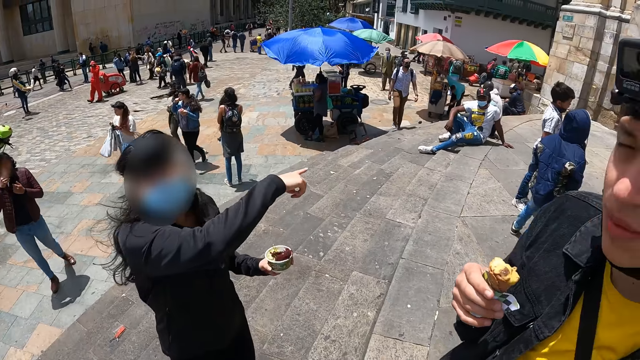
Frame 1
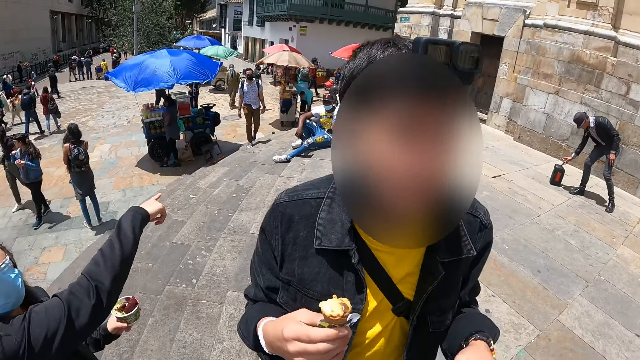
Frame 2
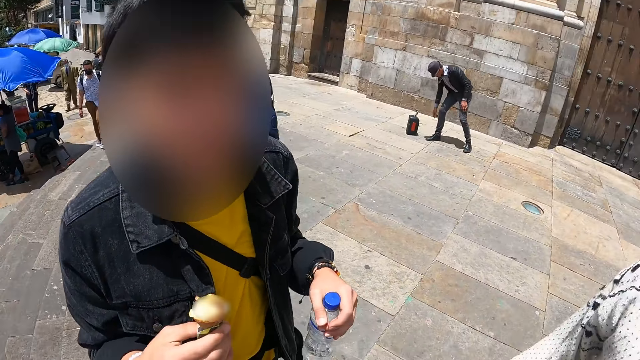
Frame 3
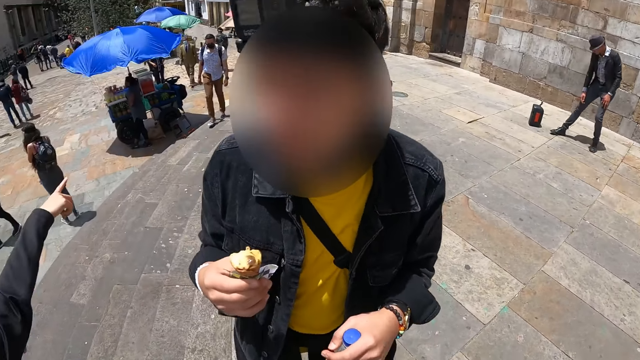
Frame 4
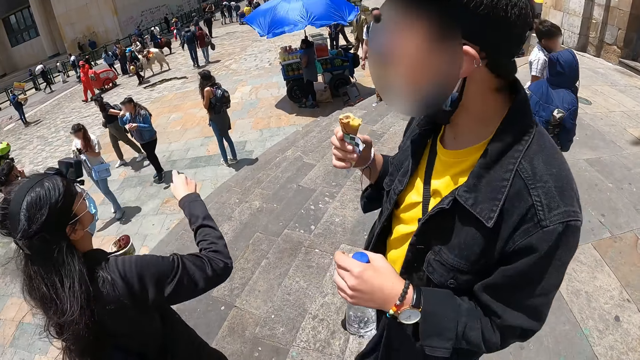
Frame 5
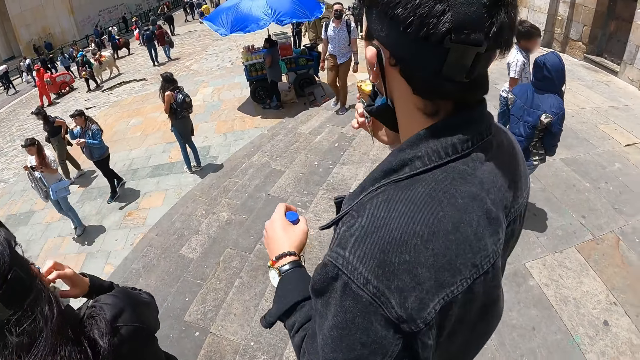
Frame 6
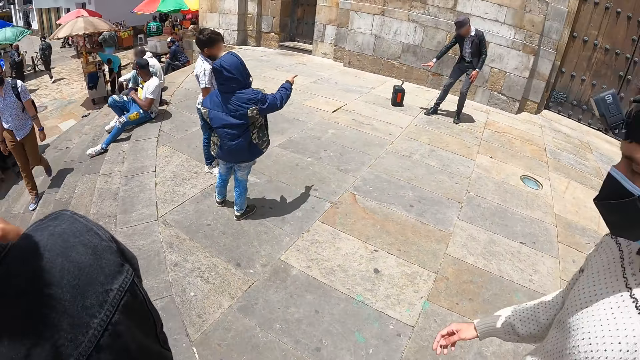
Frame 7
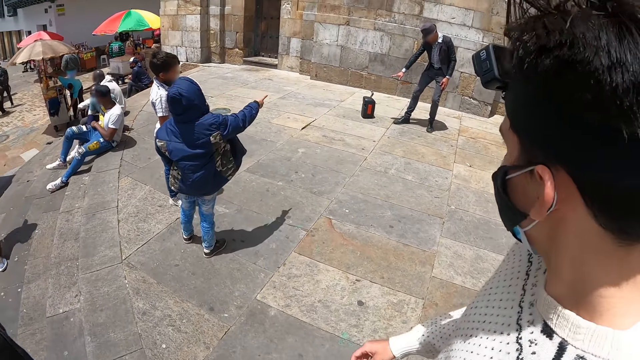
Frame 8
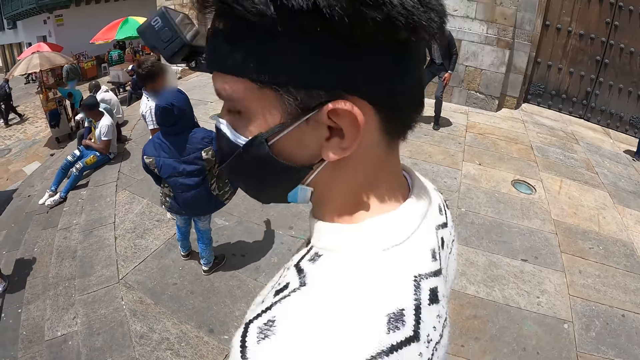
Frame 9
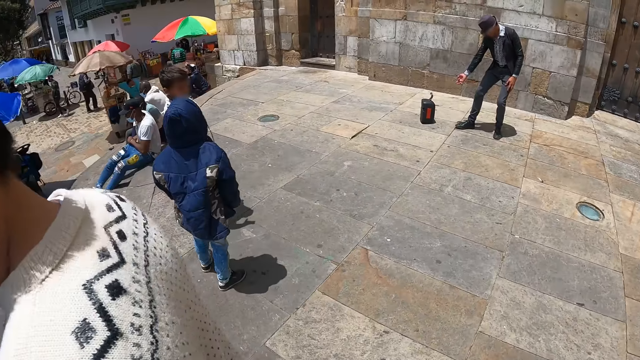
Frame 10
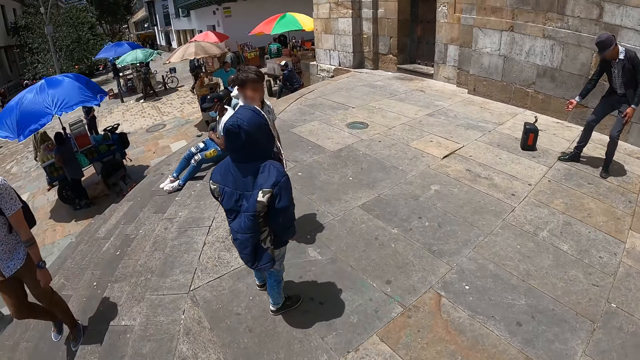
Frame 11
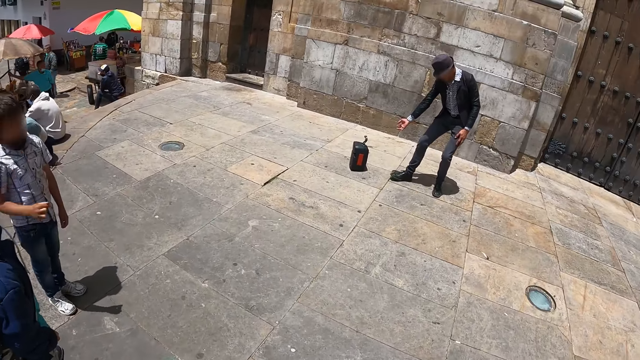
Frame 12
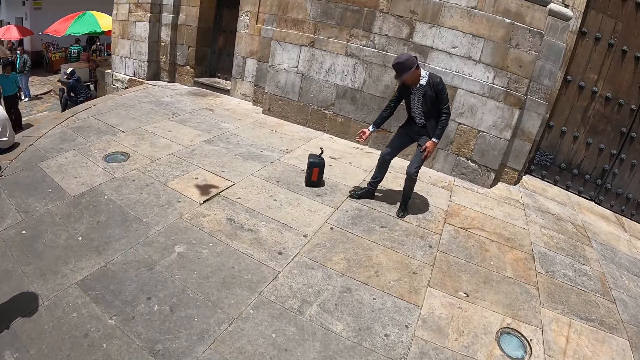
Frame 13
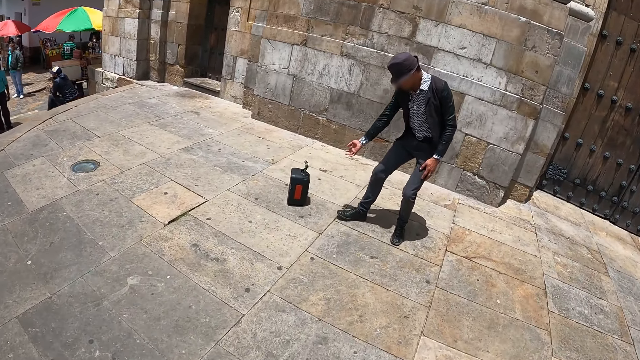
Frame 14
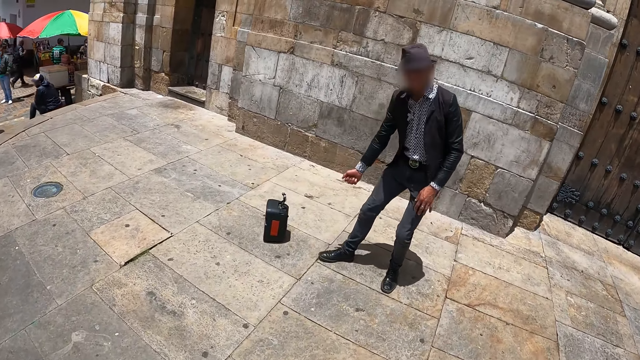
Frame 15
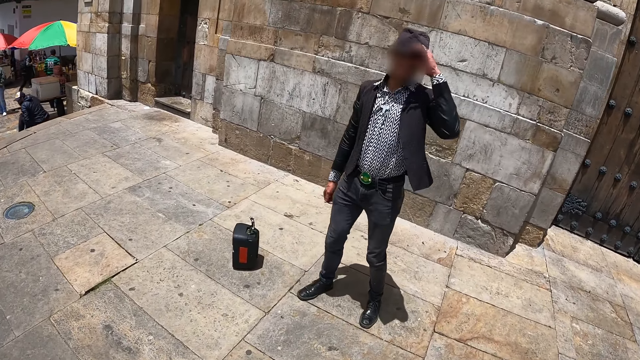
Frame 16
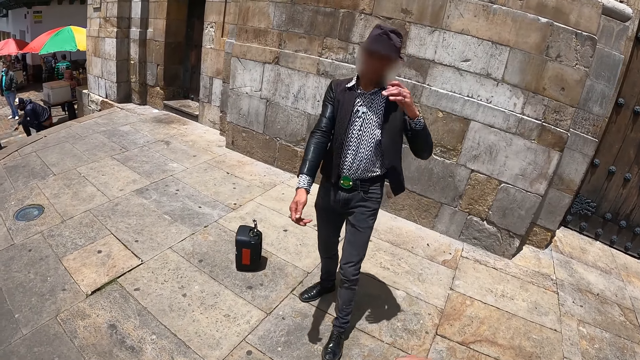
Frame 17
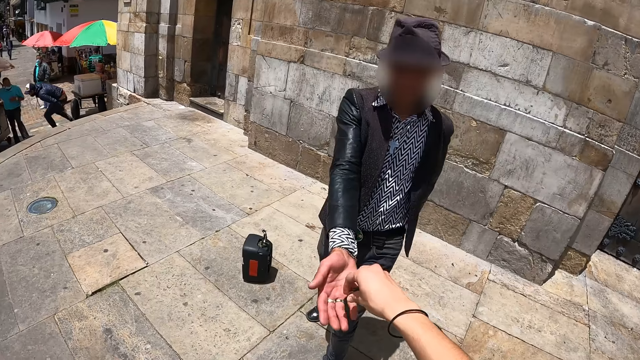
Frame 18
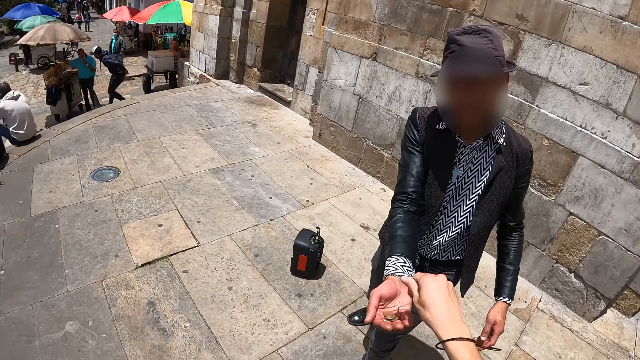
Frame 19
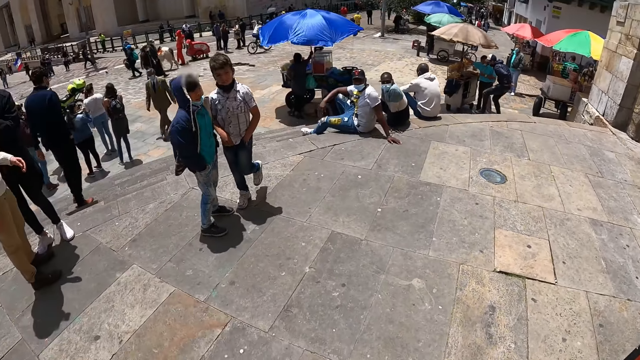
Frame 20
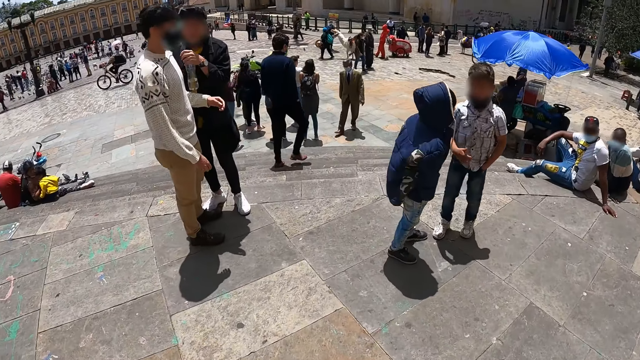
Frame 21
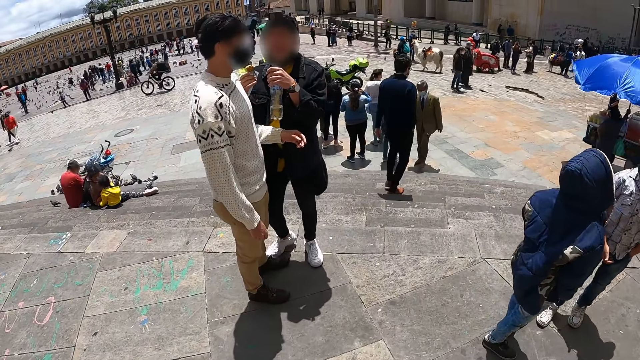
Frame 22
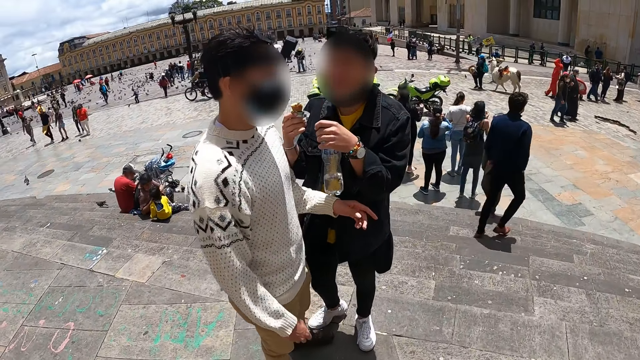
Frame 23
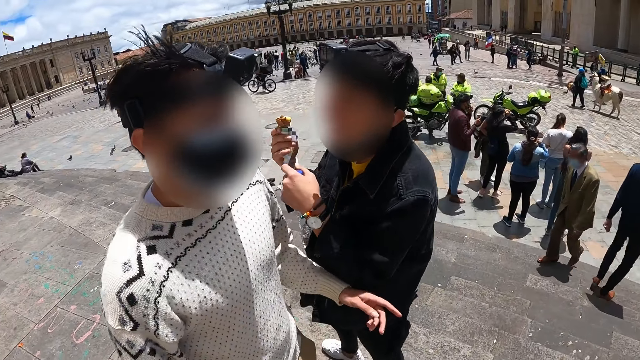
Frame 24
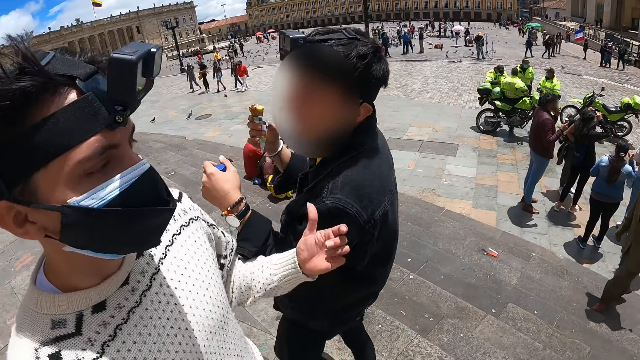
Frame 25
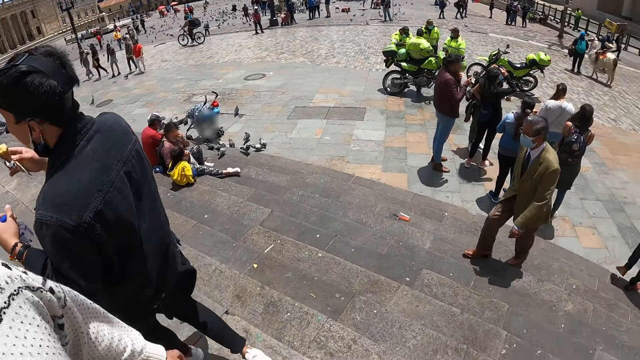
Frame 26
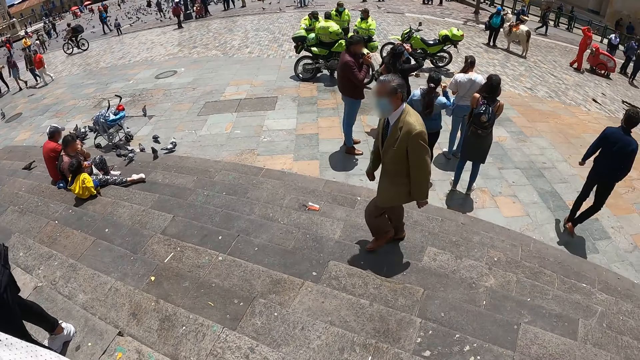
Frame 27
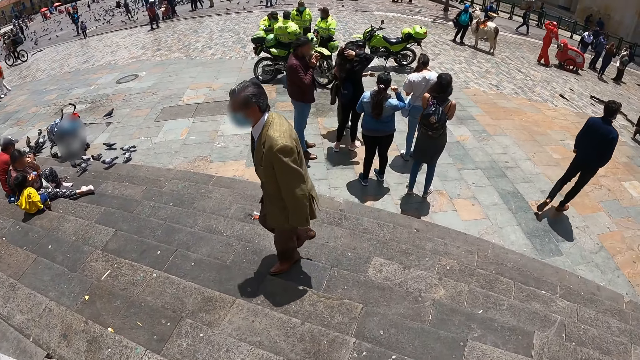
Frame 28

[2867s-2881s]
The camera wearer looks around. They walk towards a man. The man takes the coins from the camera wearer. The camera wearer gives out money. They walk away from the man.

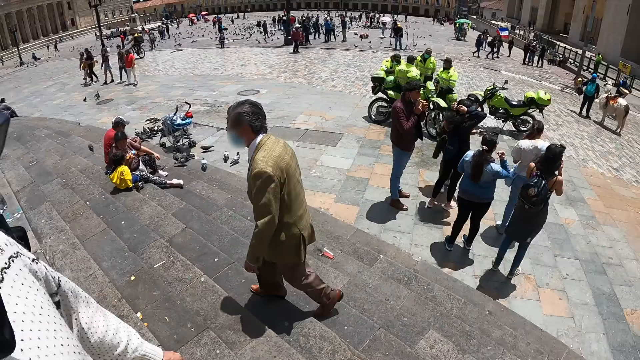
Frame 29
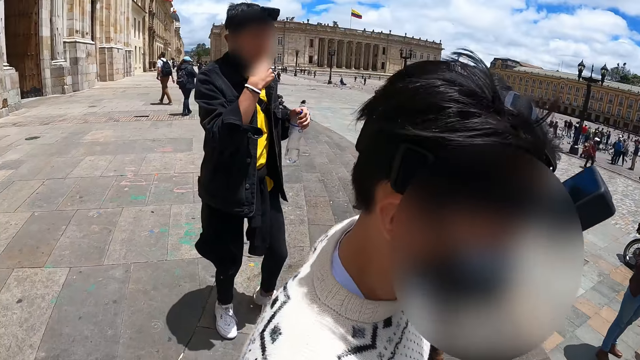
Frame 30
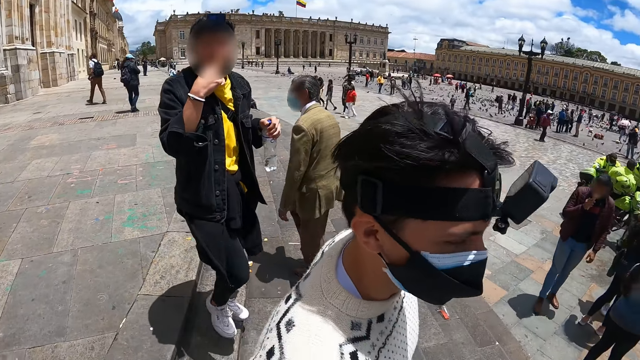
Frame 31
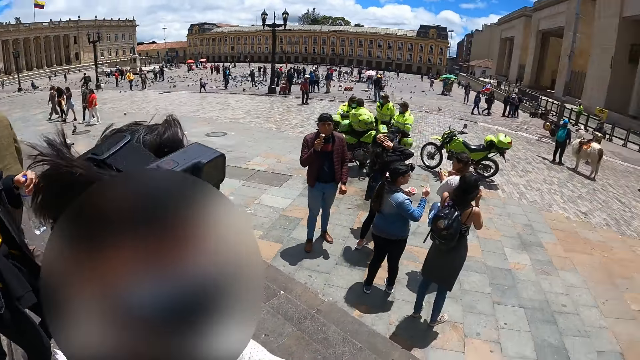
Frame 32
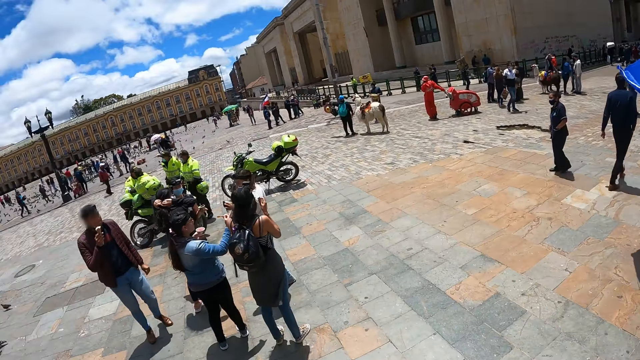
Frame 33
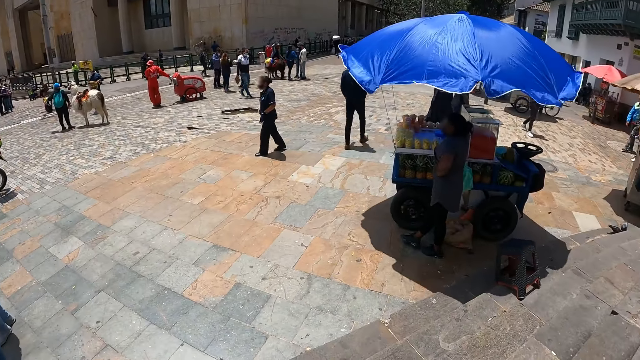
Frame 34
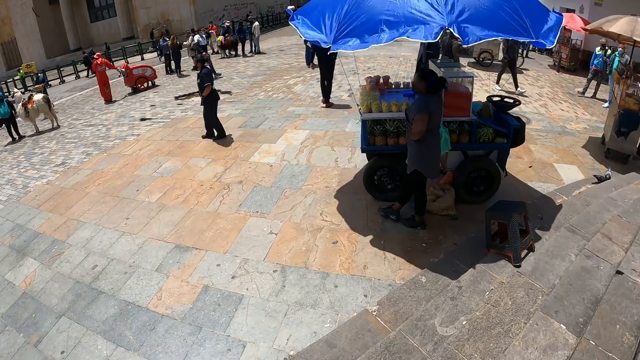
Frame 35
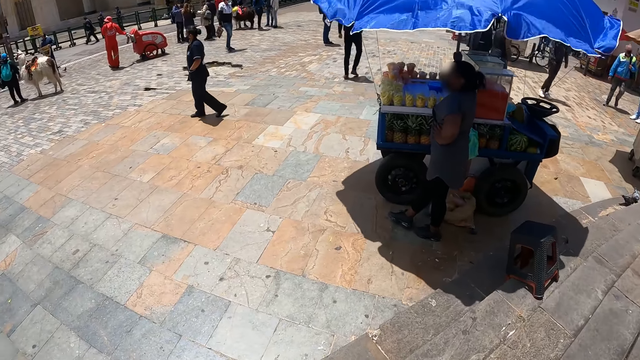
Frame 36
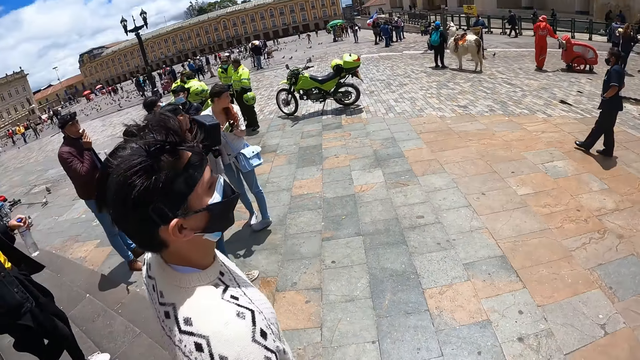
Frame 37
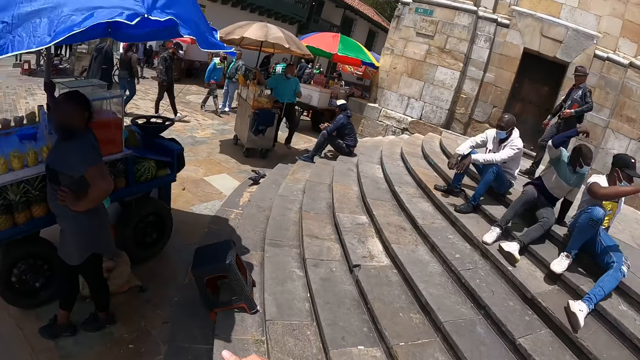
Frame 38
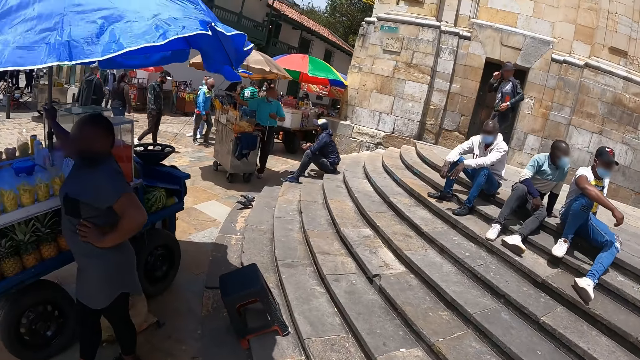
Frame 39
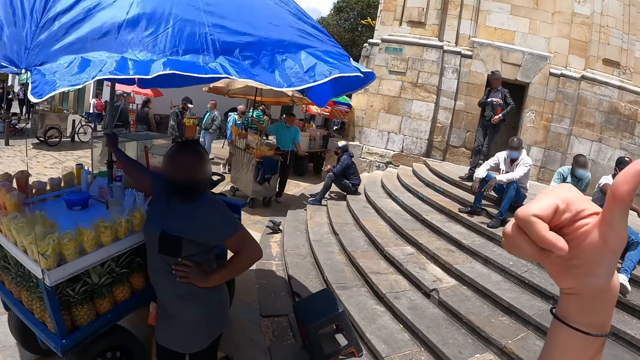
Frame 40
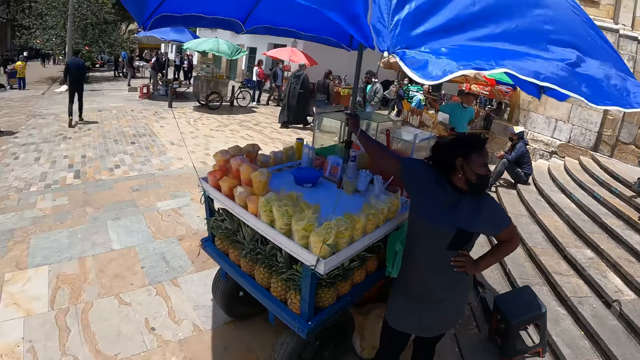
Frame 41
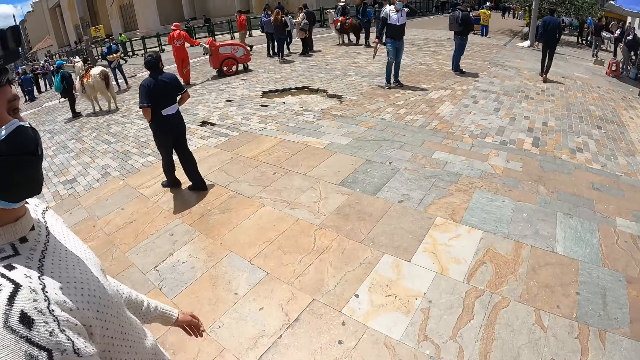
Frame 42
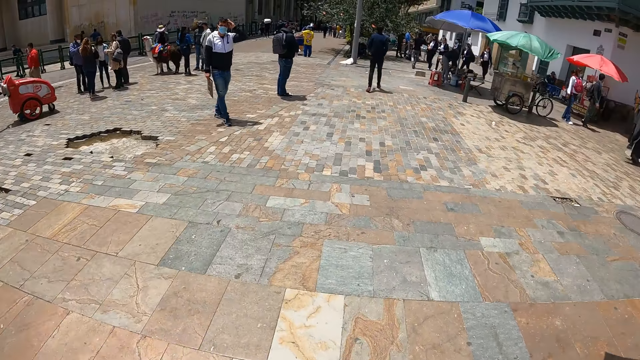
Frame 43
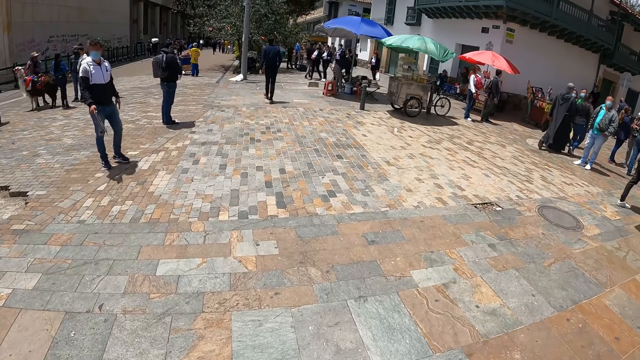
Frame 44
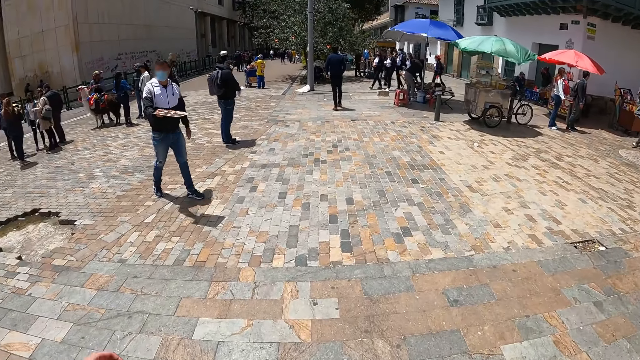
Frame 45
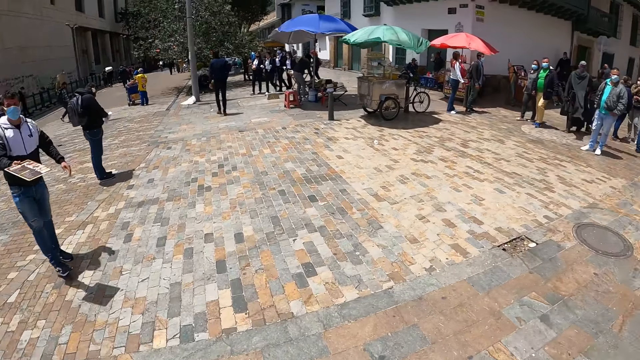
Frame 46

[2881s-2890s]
The camera wearer looks at someone. He walks around the park. He gestures with his hand.
